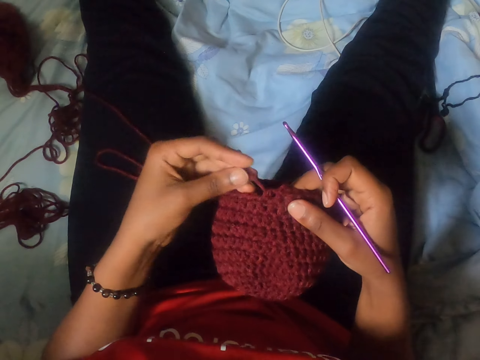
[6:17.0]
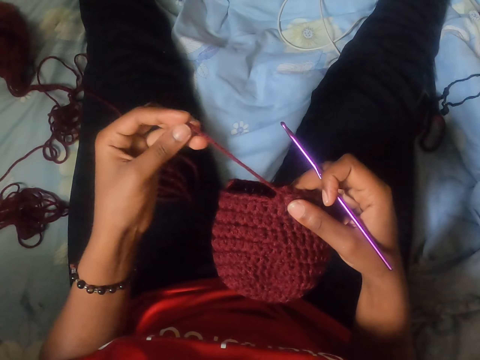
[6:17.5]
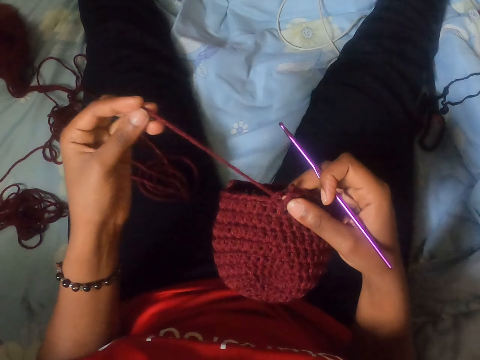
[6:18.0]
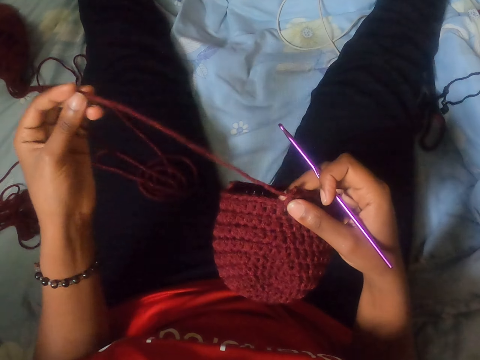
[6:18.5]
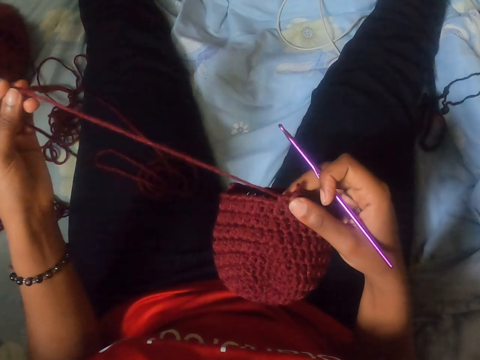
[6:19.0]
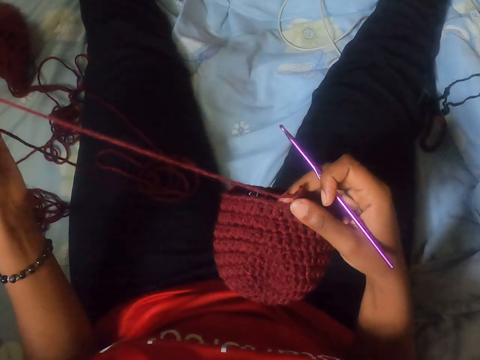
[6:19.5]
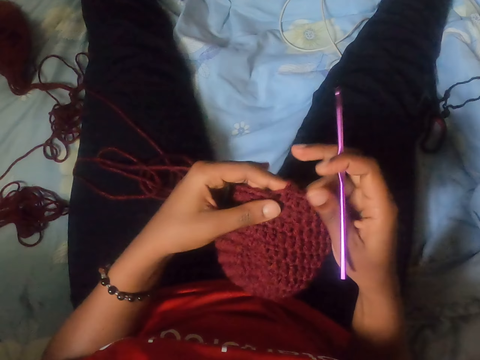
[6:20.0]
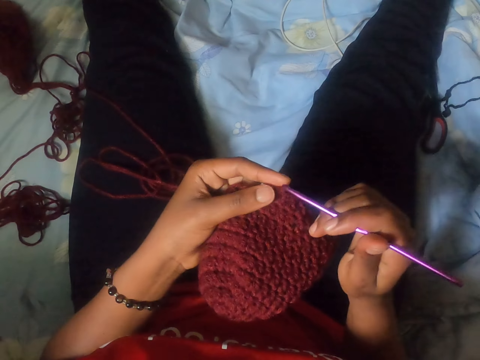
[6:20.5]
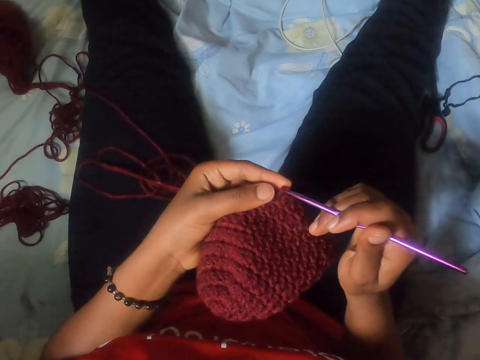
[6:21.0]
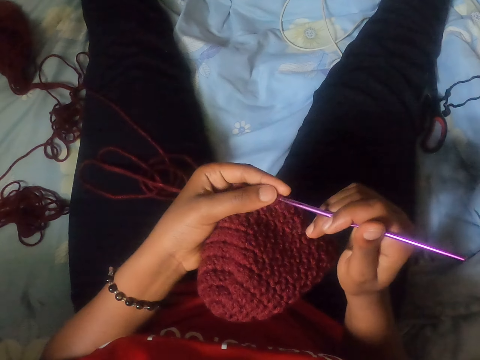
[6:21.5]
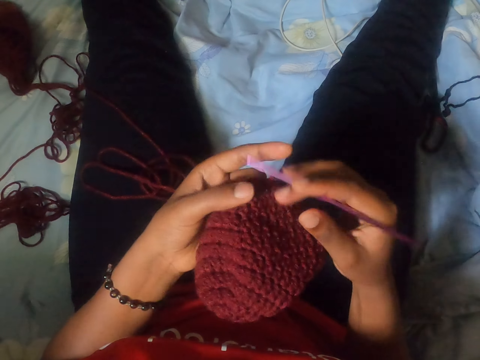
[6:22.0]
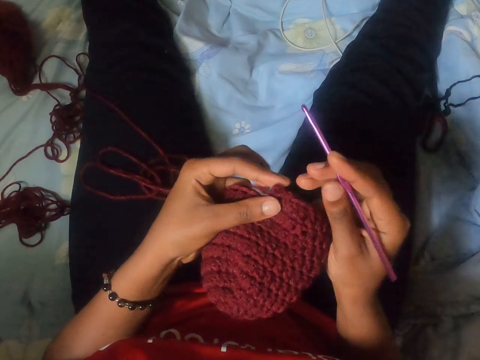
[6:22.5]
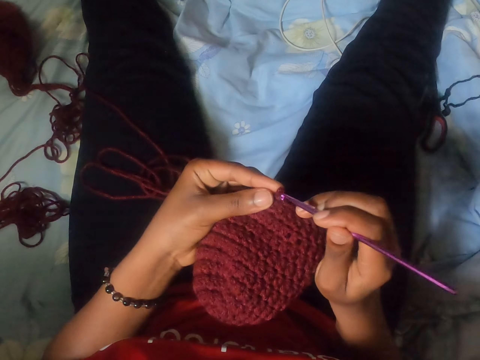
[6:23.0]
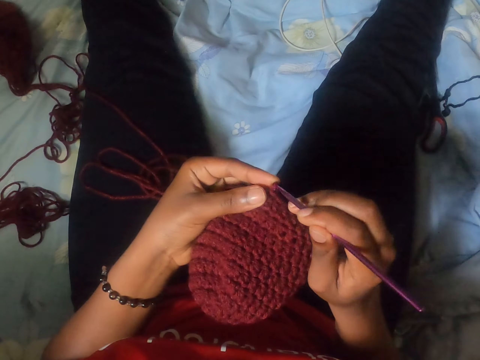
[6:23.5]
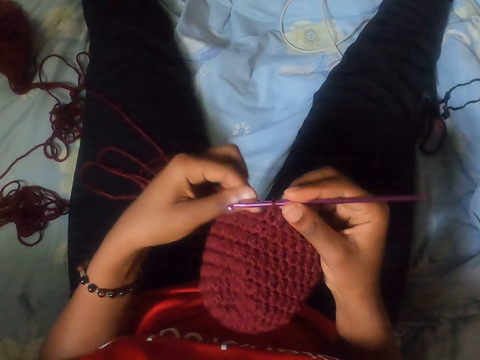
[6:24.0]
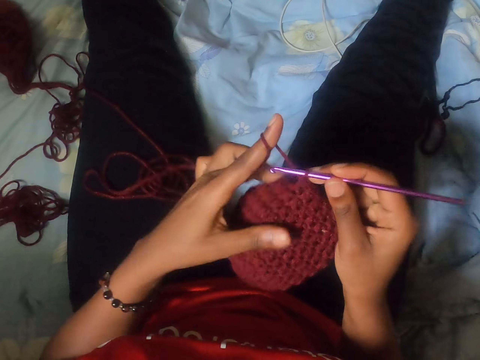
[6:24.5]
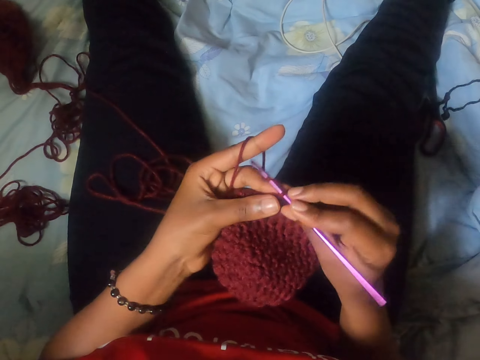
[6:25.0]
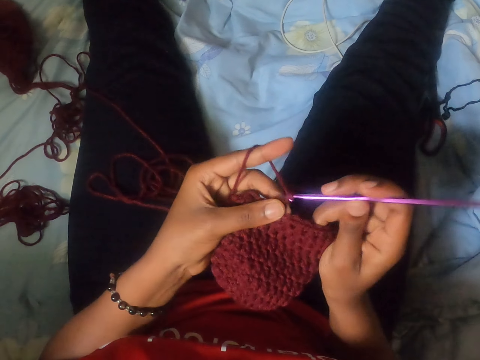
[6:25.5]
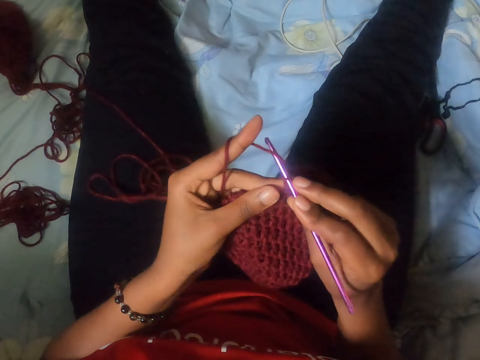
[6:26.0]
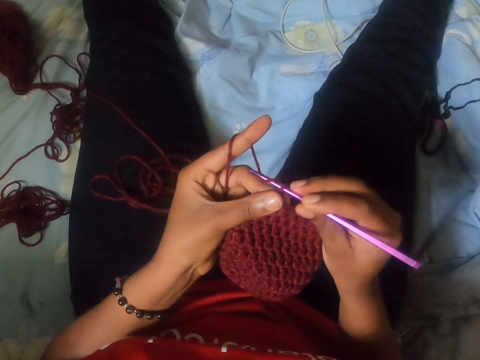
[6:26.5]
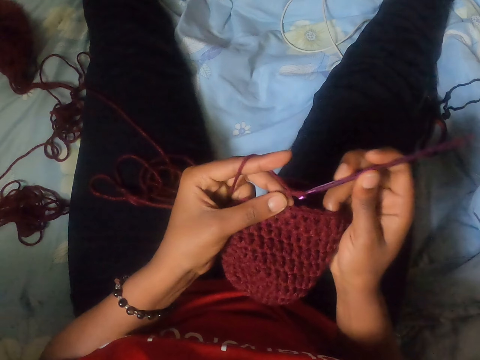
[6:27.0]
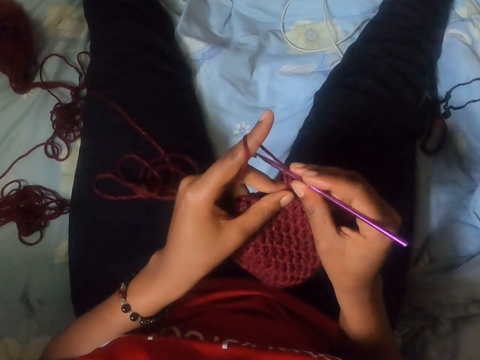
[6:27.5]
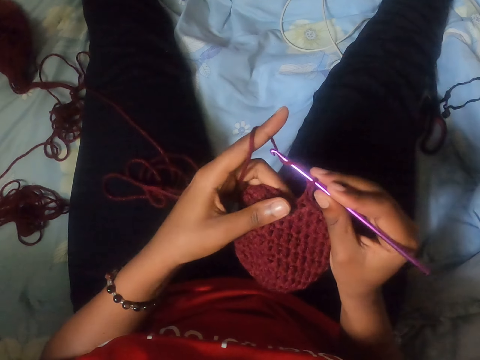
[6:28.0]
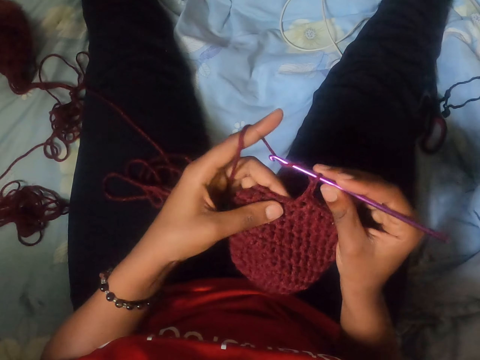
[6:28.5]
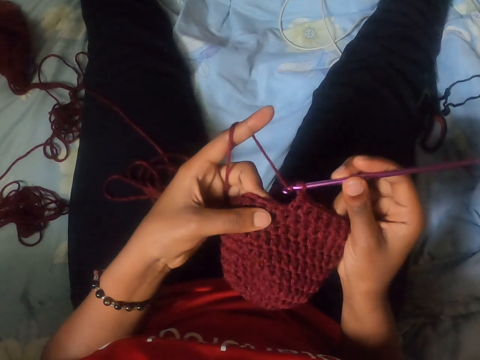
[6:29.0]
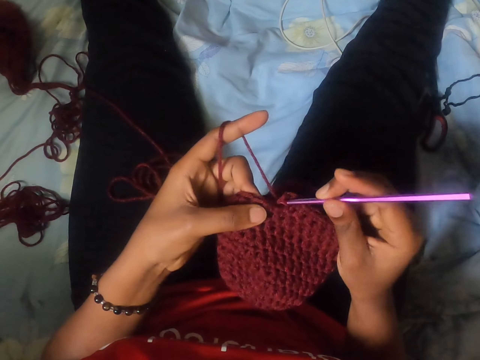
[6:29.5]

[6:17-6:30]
The camera wearer pulls the thread. She loosens the crocheted yarn in her right hand with her left hand. She knits with a crochet hook. She inserts the crochet hook in her right hand into the crocheted yarn in her left hand. She crochets the yarn with the crochet hook in her right hand.

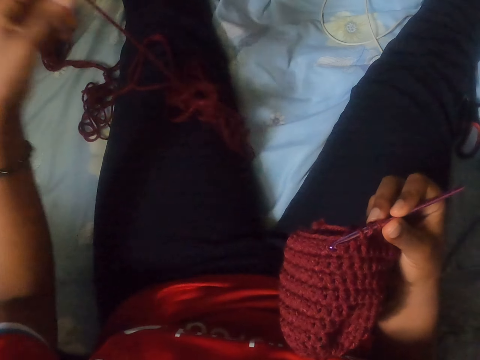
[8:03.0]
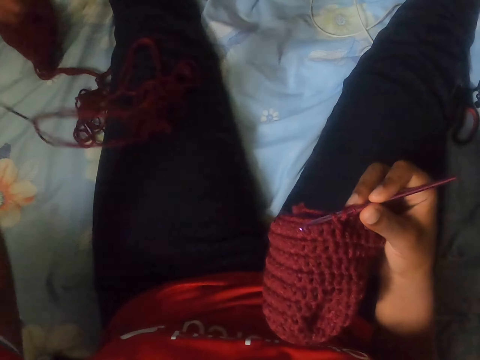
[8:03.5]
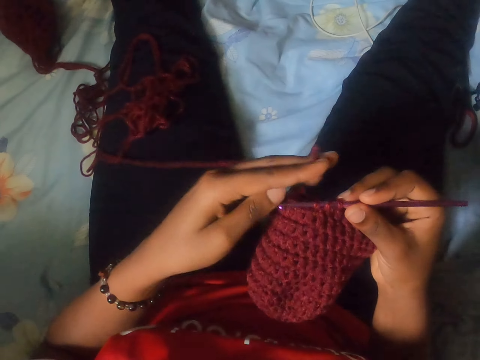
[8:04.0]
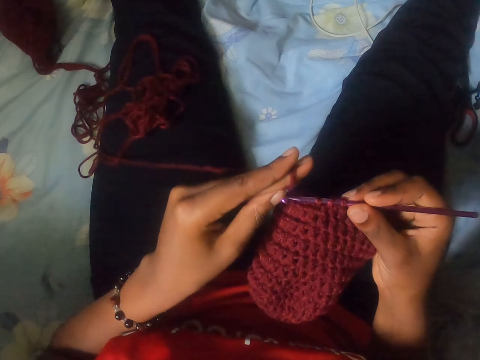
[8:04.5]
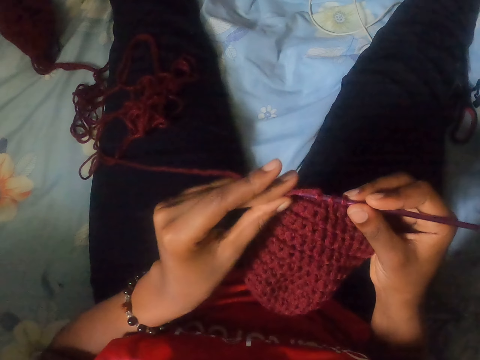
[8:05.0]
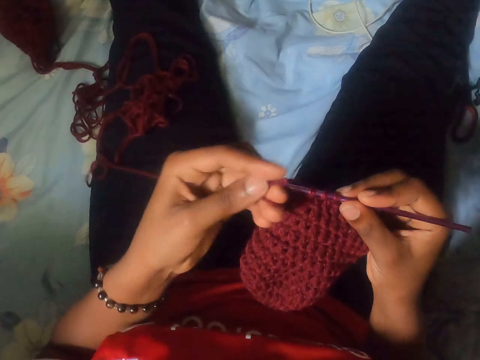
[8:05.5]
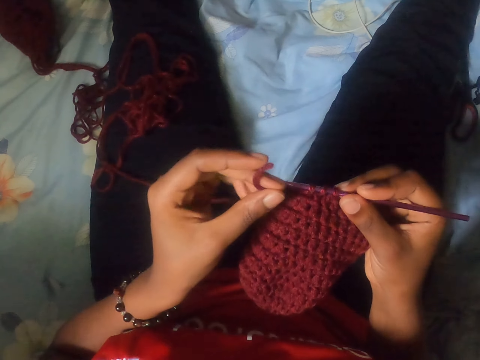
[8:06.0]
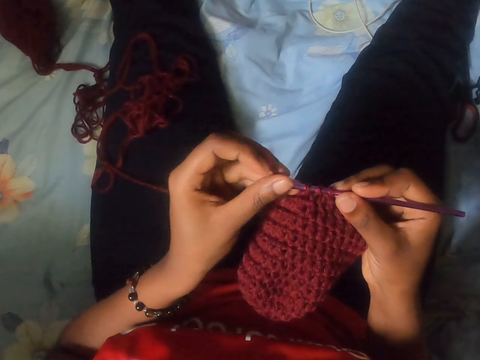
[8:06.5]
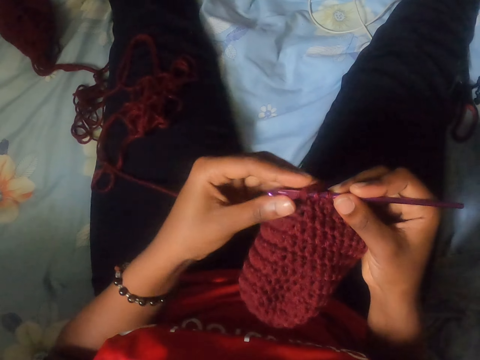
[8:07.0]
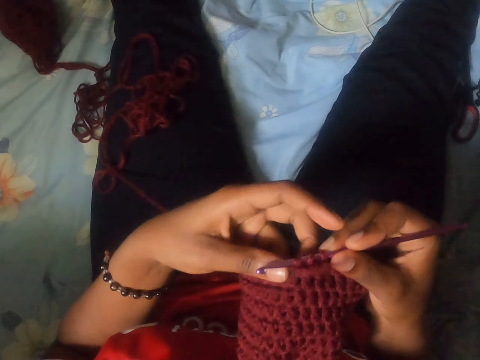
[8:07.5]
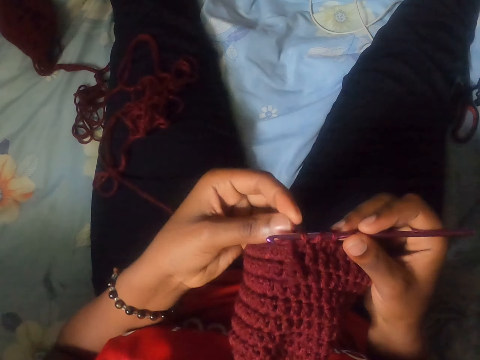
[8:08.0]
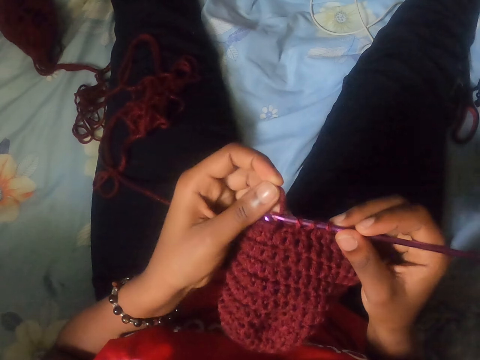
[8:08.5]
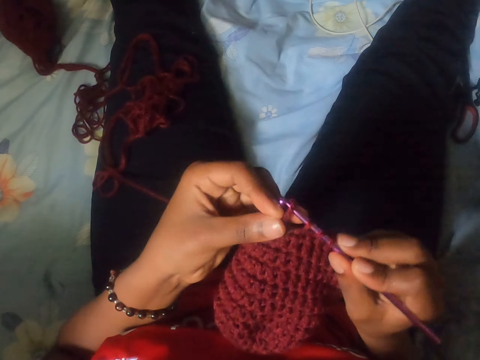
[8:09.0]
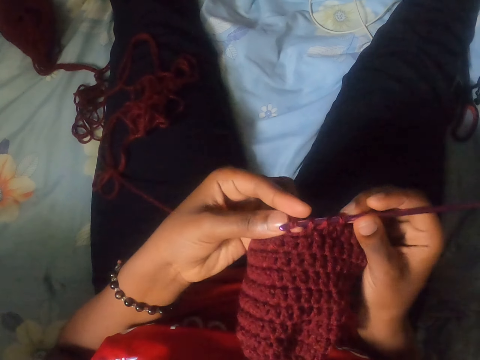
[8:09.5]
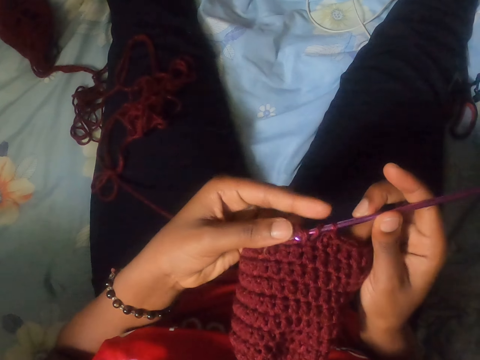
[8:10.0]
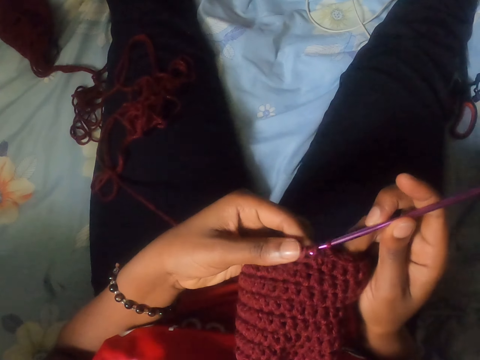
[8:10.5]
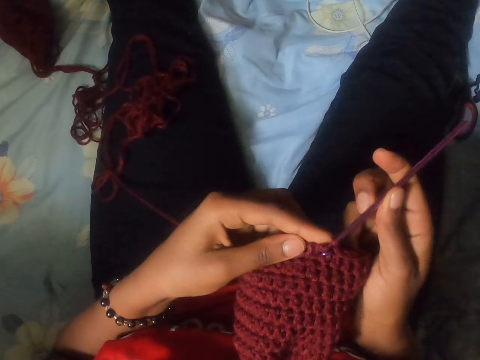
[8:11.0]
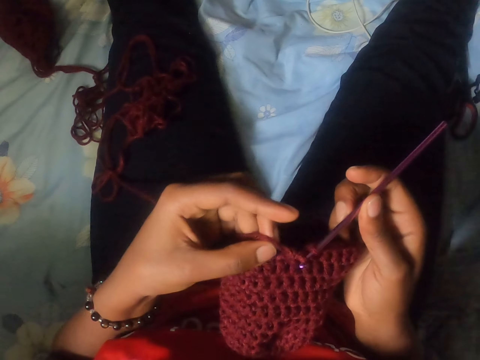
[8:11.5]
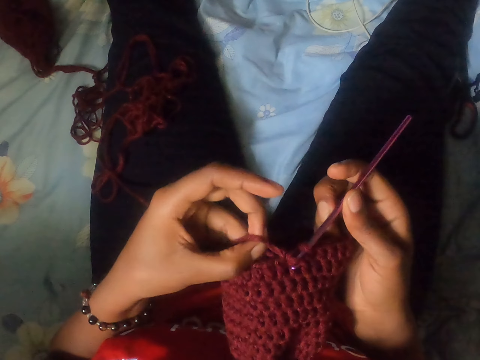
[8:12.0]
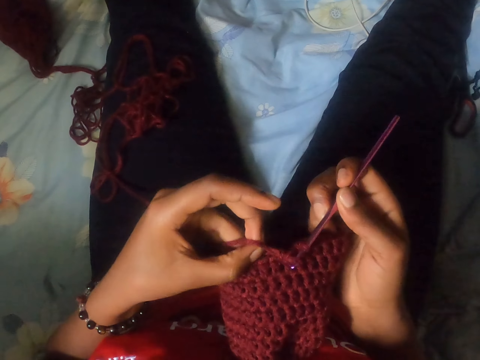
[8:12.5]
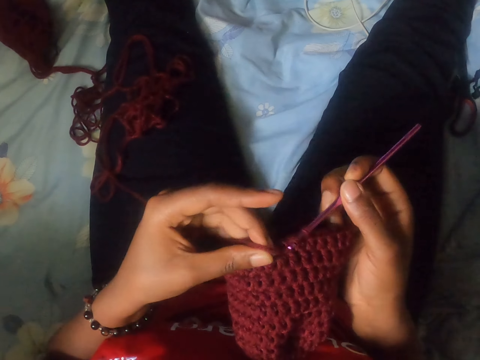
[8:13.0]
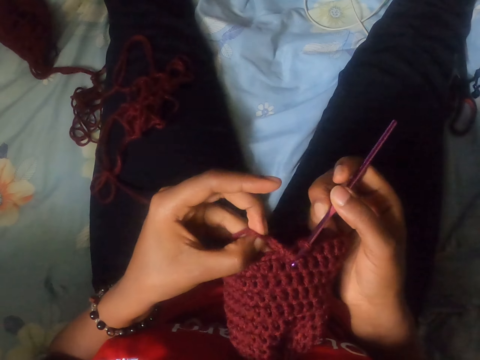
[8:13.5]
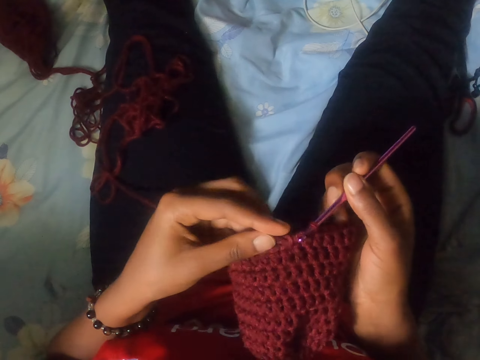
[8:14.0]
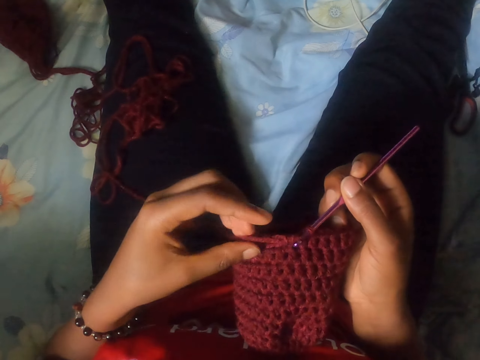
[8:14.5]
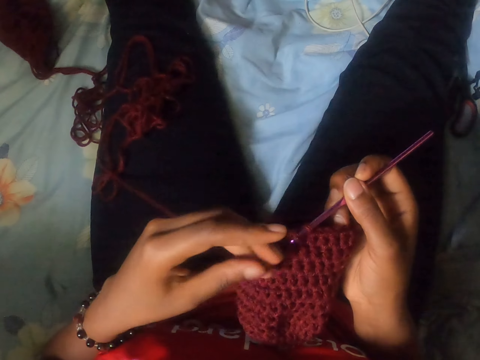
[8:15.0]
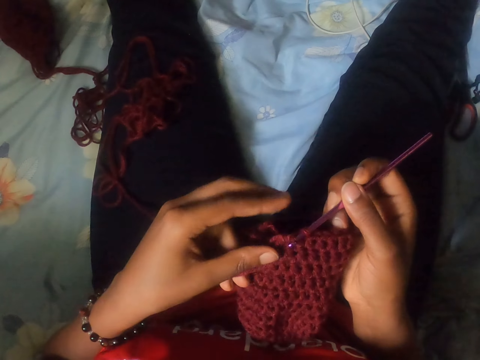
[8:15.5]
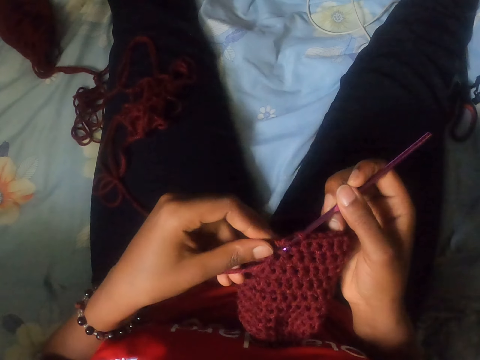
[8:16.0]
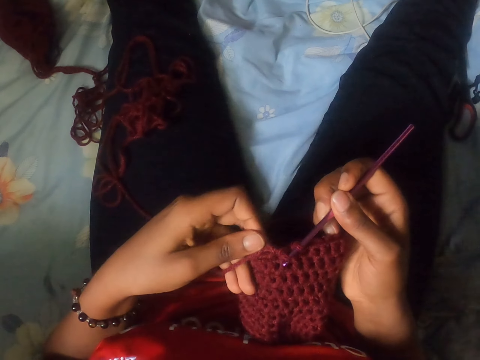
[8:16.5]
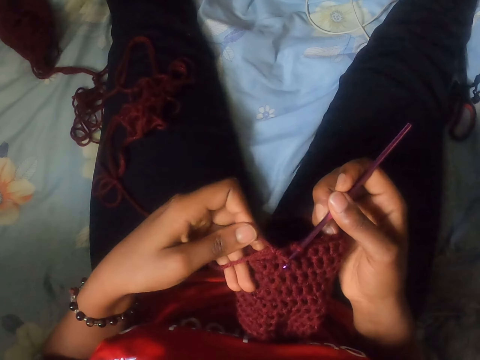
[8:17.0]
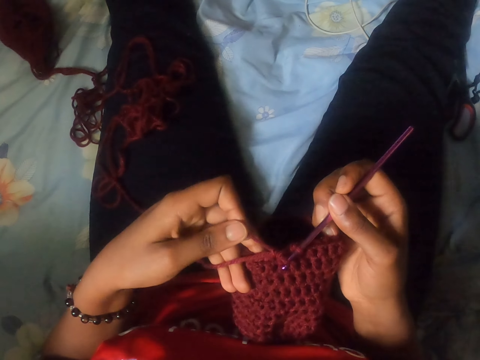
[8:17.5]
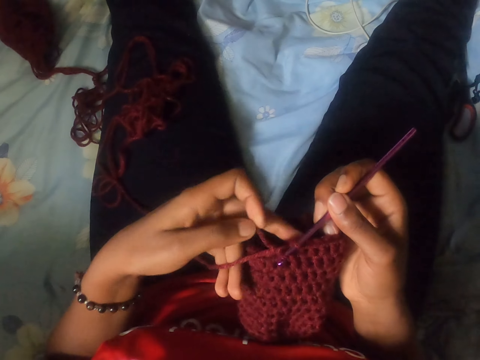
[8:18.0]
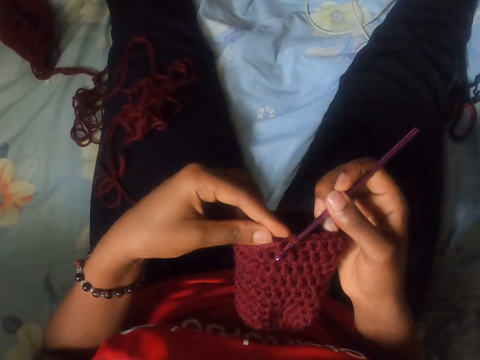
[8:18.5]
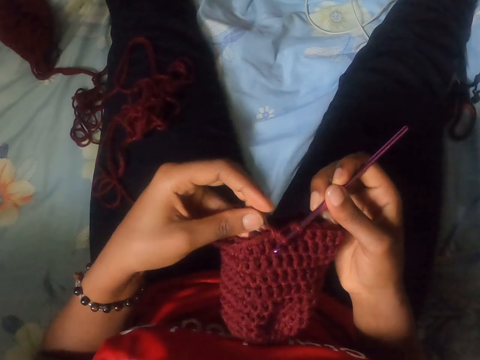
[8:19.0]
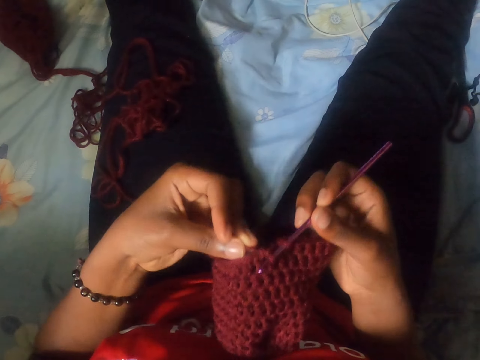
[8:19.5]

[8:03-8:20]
The camera wearer fixes the thread on the woven stitch. She inserts the yarn in the crocheted yarn with the crochet hook in her right hand. She adjusts the yarn in the crochet hook with her left hand.
